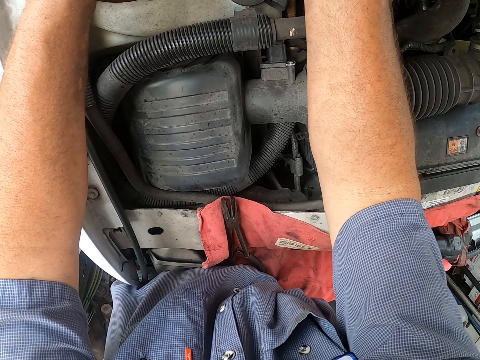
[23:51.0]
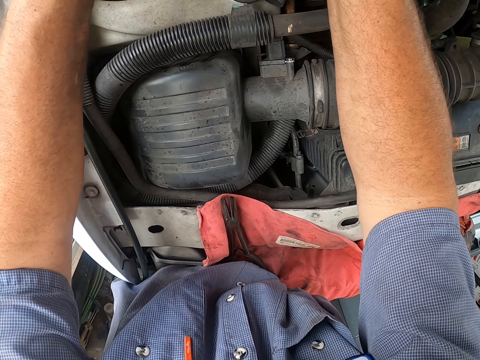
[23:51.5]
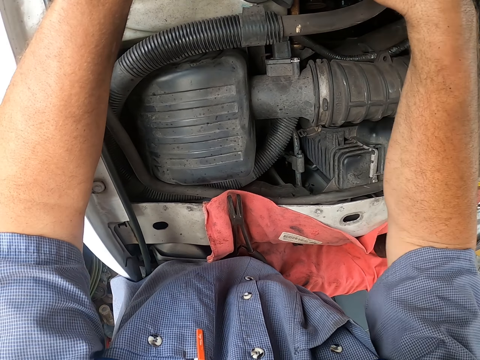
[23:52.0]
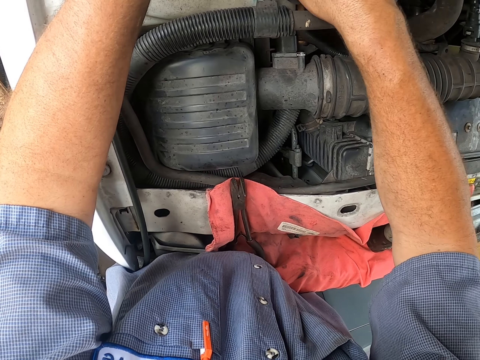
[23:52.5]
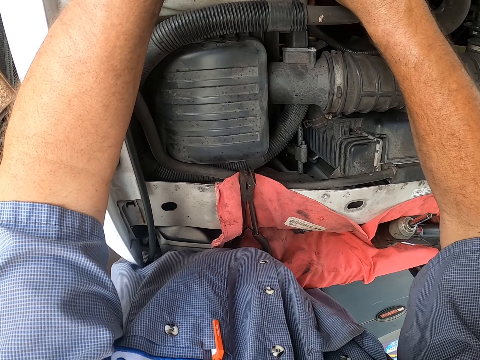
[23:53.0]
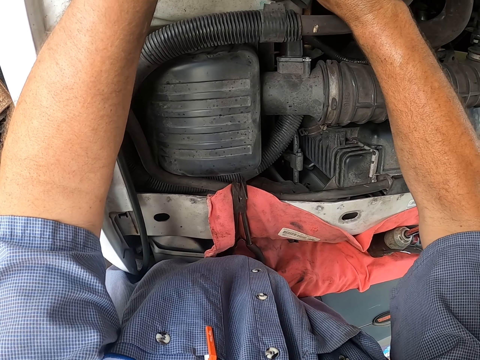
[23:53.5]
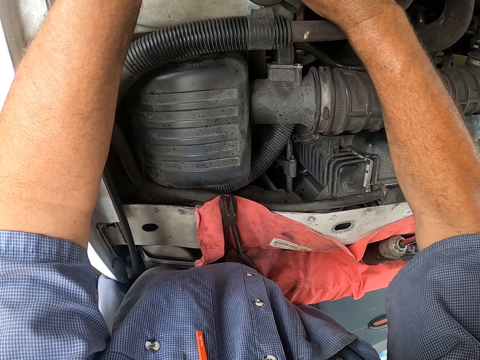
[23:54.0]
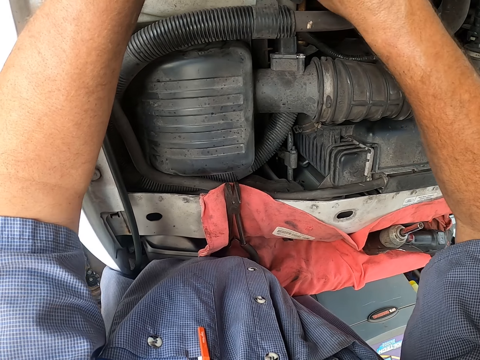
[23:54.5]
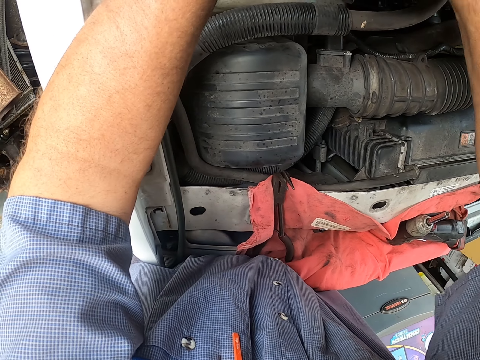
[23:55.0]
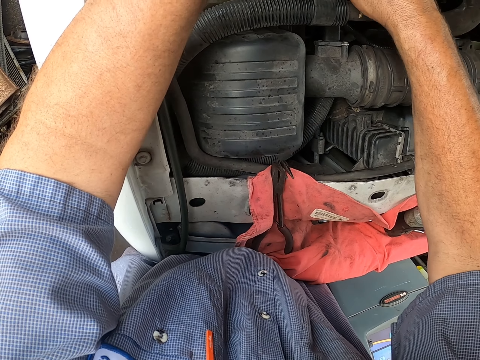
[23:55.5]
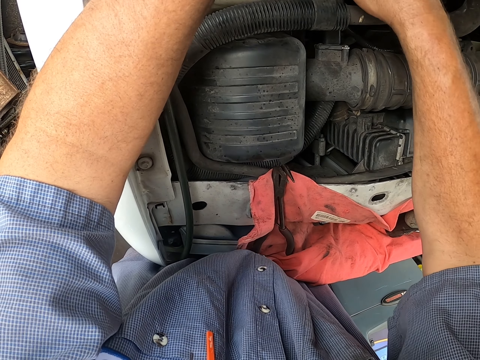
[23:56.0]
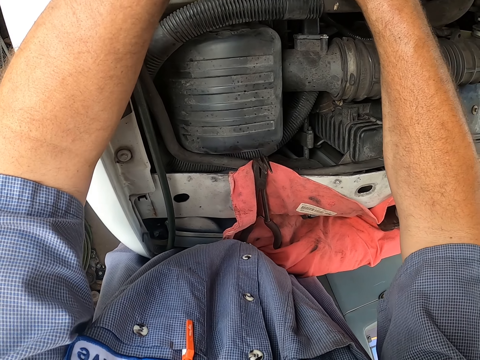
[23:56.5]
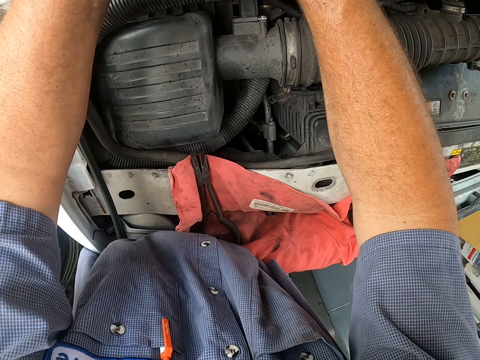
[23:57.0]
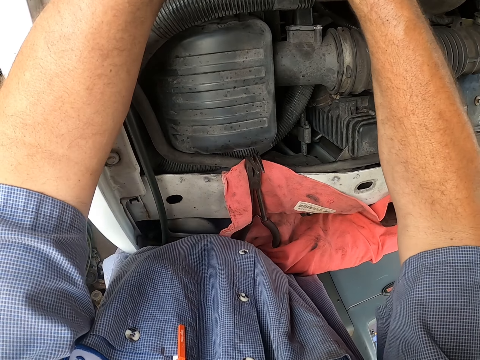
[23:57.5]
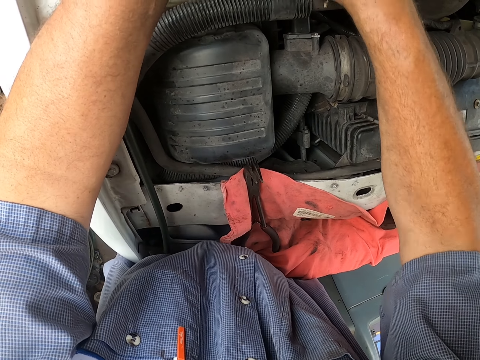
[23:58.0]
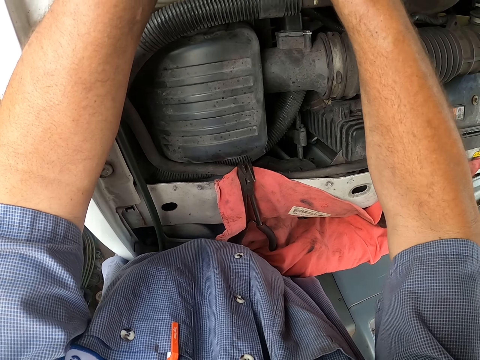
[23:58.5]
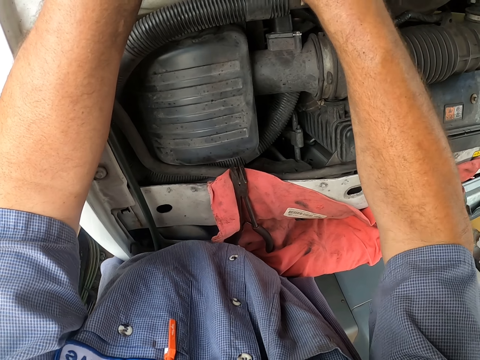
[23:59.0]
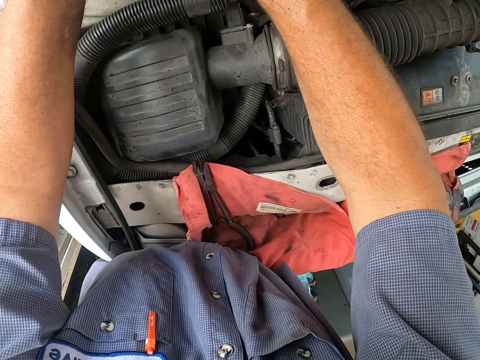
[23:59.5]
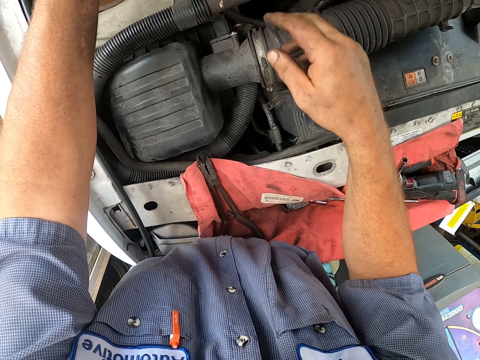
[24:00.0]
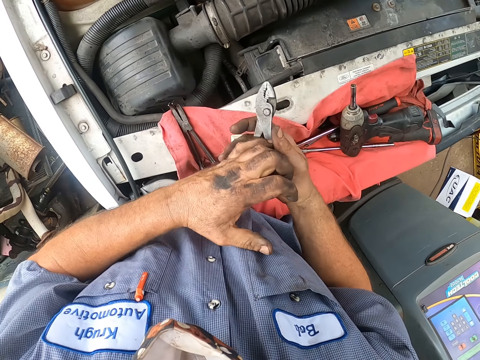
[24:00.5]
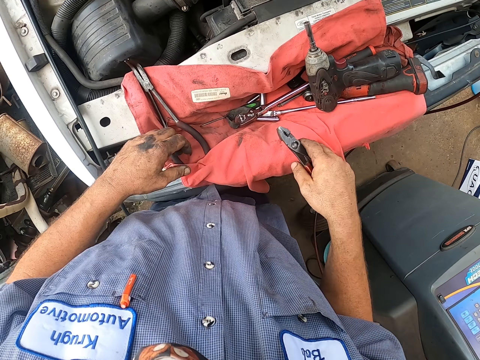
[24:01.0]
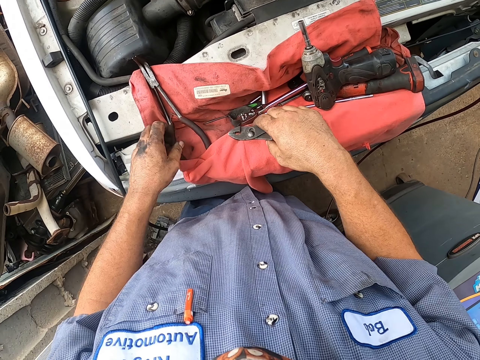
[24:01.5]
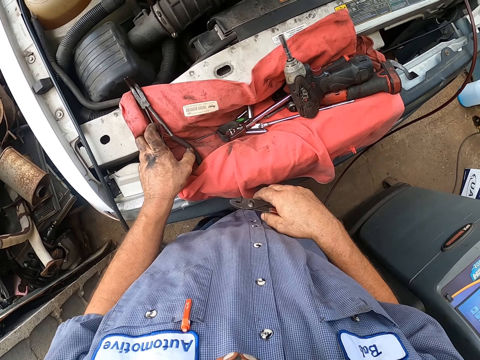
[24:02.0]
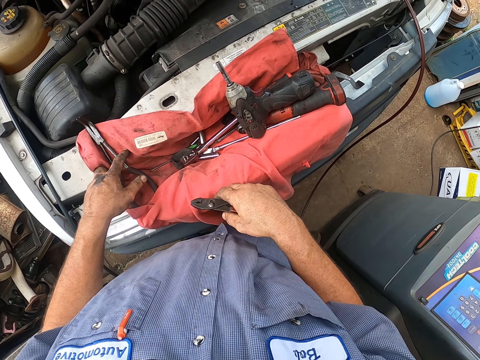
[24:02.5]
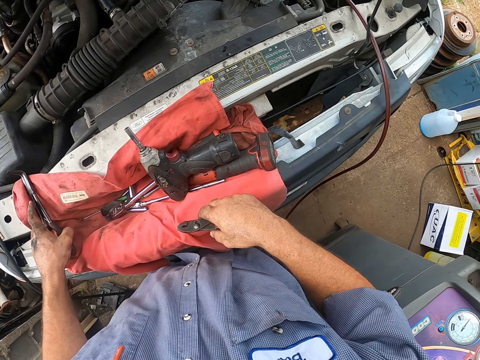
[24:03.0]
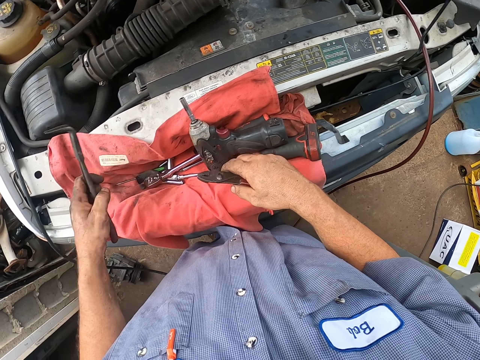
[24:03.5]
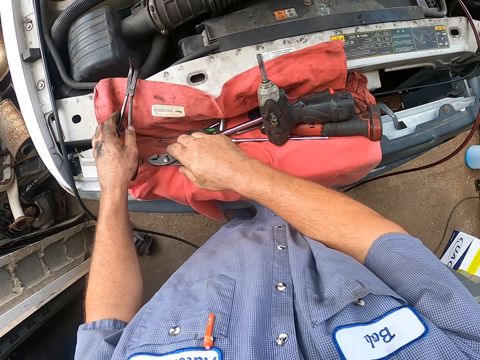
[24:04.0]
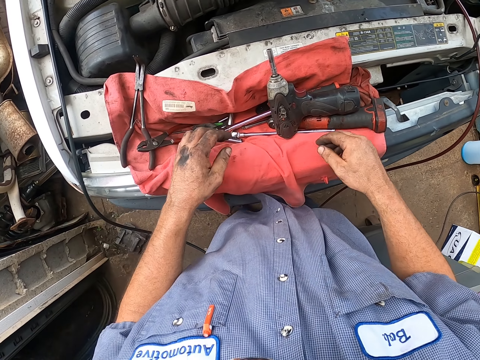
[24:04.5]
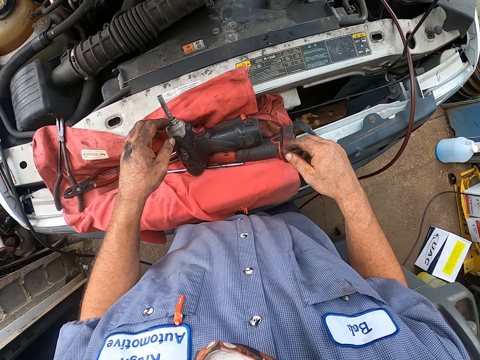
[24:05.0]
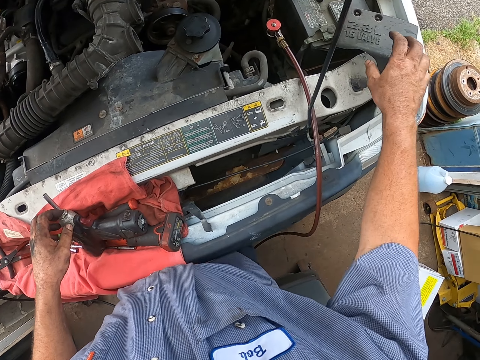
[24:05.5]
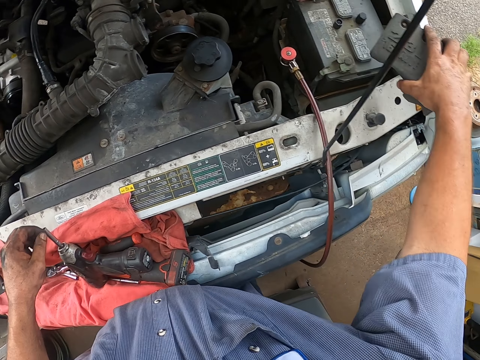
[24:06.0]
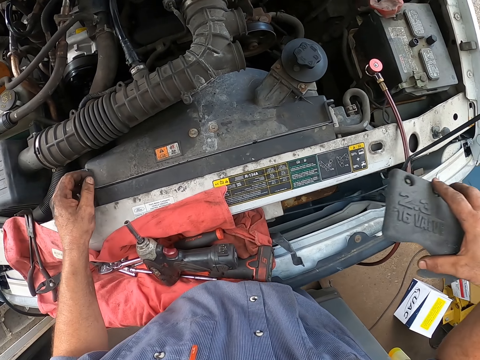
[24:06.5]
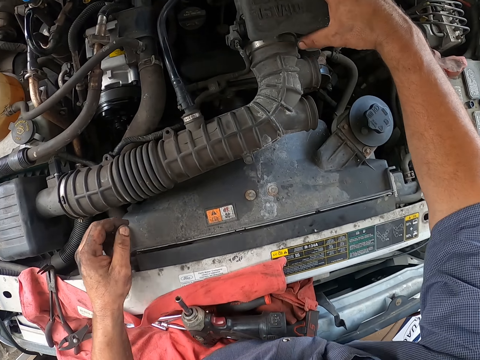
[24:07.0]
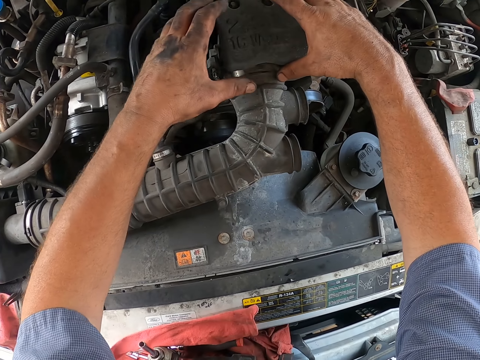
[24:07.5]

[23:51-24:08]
The camera wearer shifts the plier to the right hand. They pick up the bent nose plier on the tools towel. They drop both pliers in their hands on the towel. They walk along the car bonnet. They pick up the air filter box lid or plastic casing on the bonnet.

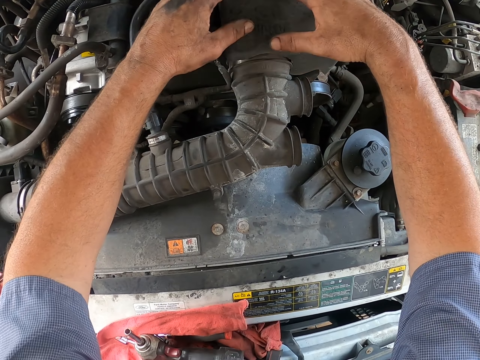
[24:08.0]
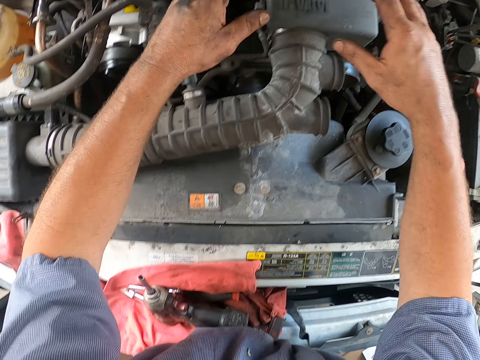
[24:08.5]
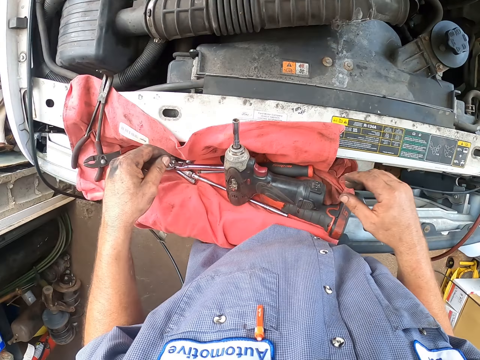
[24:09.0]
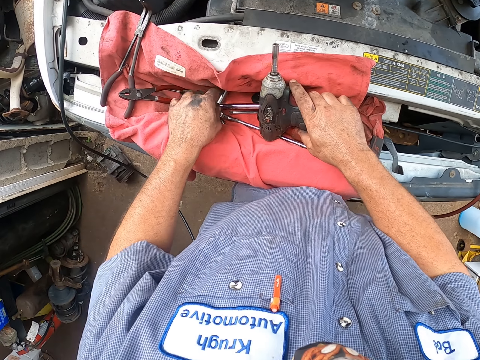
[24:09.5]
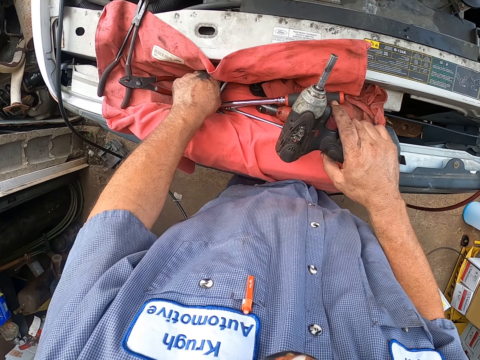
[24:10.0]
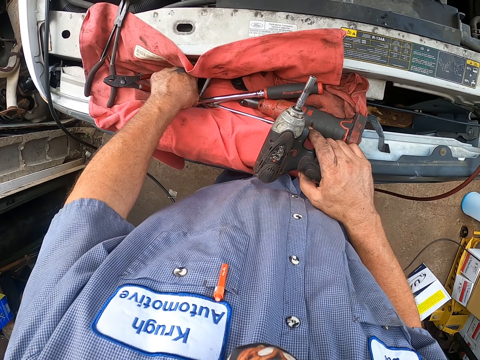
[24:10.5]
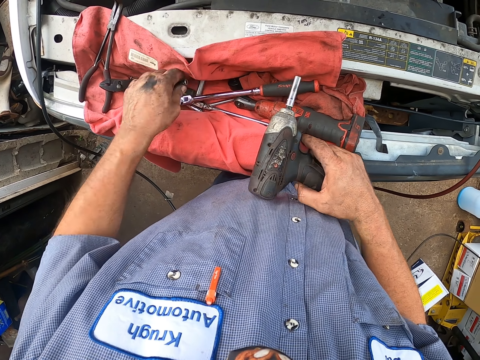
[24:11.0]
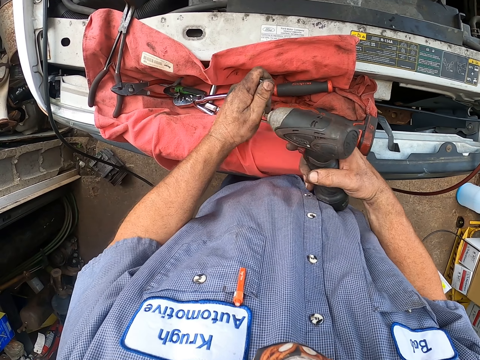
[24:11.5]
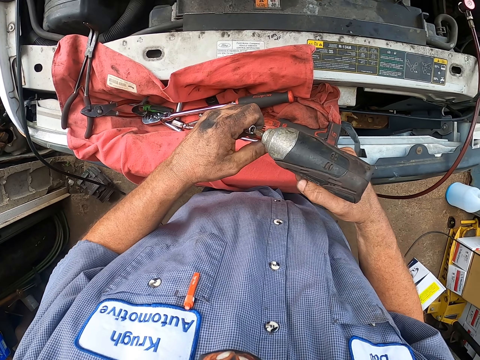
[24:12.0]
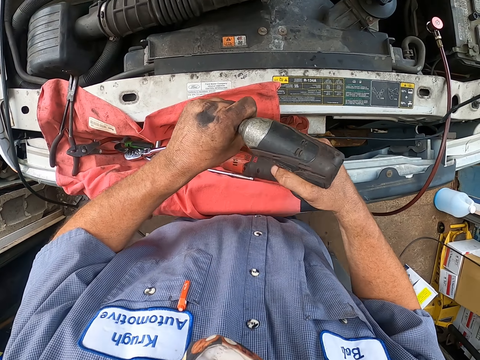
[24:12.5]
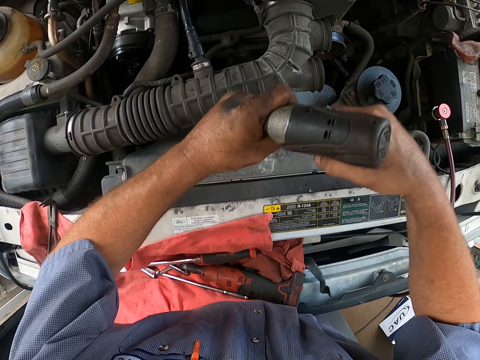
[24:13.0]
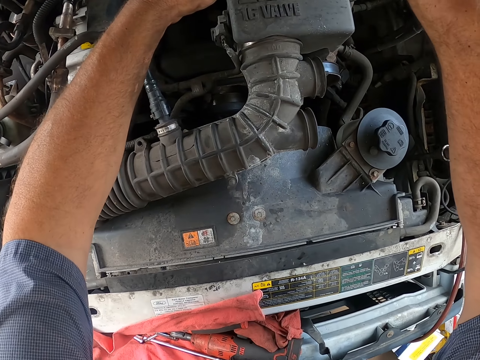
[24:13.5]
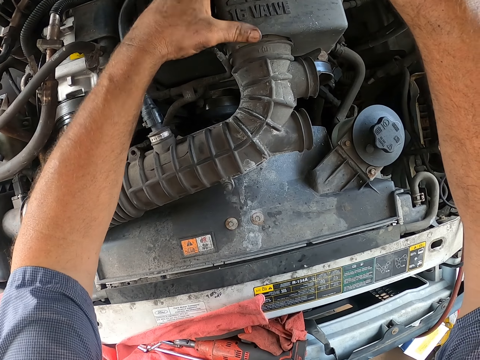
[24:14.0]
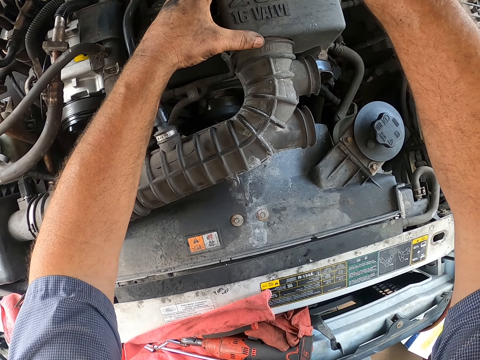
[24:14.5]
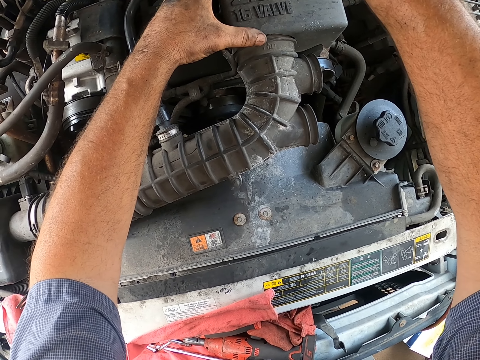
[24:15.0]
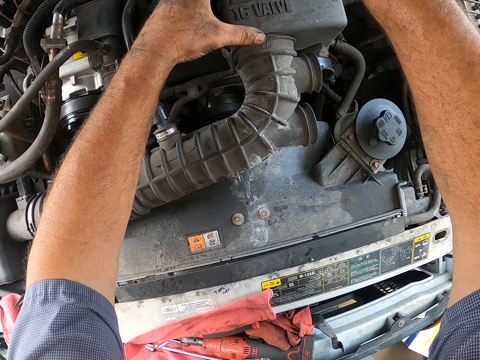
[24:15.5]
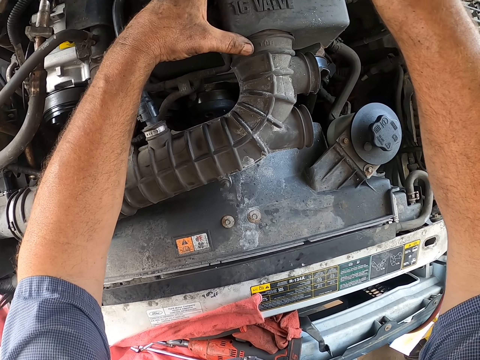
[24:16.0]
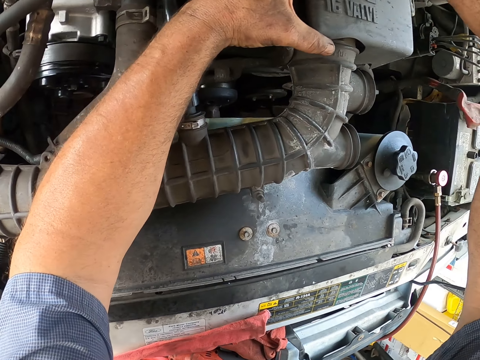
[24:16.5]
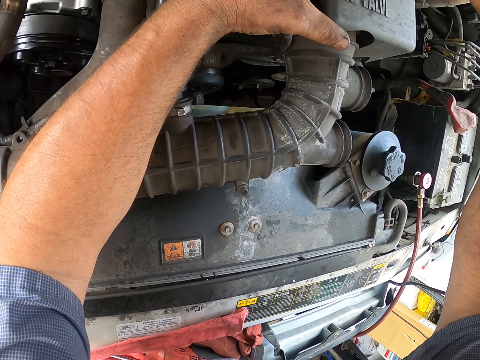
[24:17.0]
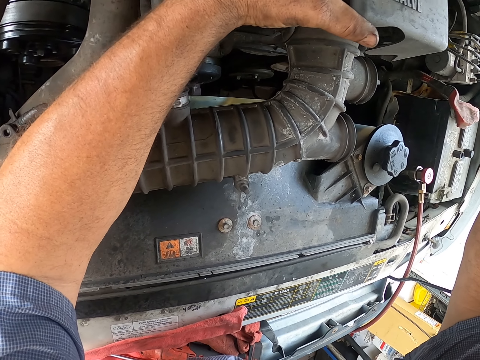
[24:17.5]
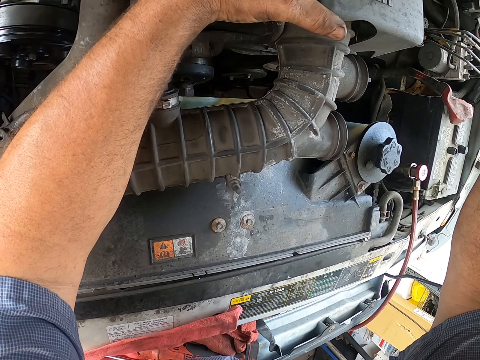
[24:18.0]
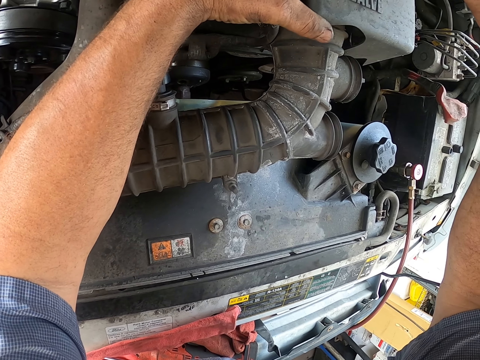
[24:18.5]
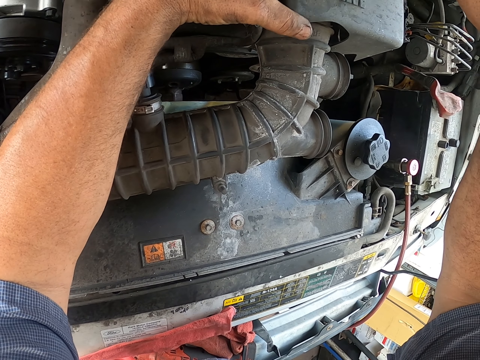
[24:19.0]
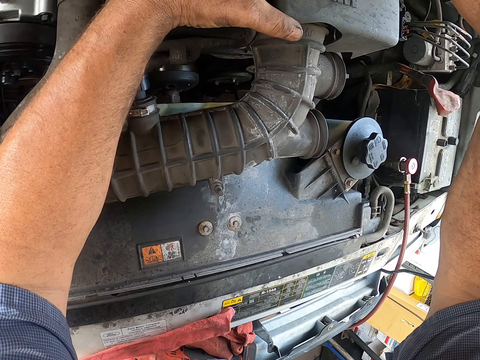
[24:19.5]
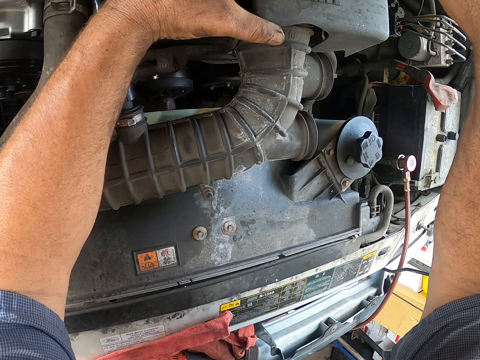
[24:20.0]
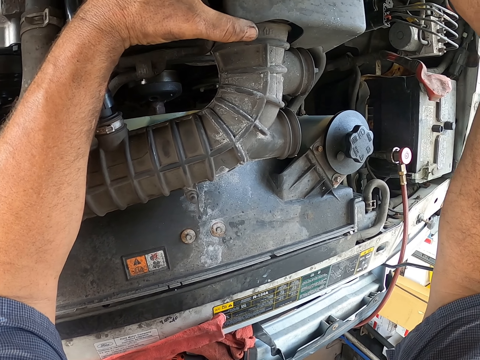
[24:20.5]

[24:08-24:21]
The camera wearer fits the casing on the air pipe in the bonnet. They cover the air filter box. They pick the drill on the tools towel and pick the drill socket on the towel. They disconnect the socket on the drill. They drop the socket on the tools towel. They connect the socket in the left hand on the drill. They tighten the air pipe casing bolts with the drill. They position the casing on the pipe.
